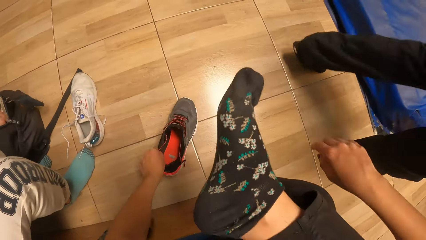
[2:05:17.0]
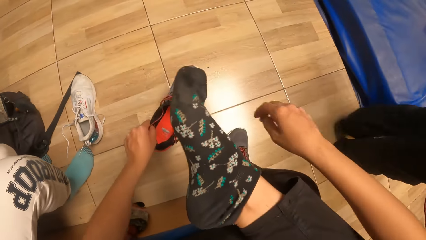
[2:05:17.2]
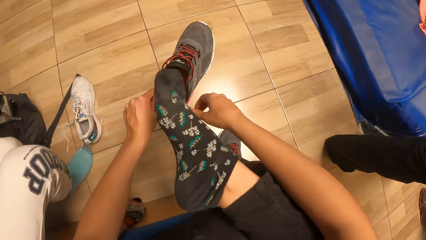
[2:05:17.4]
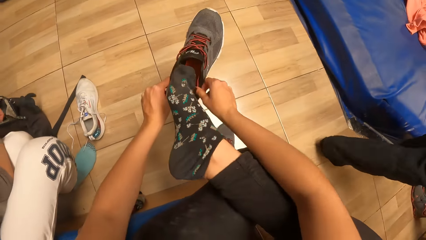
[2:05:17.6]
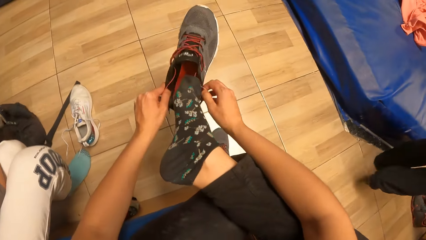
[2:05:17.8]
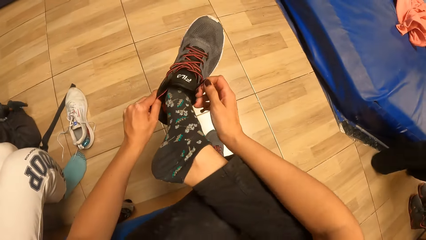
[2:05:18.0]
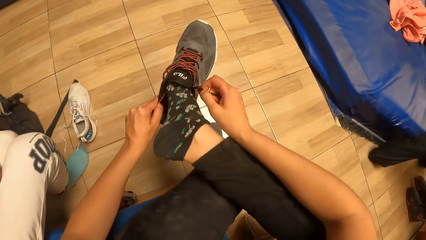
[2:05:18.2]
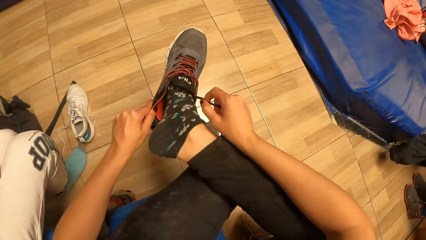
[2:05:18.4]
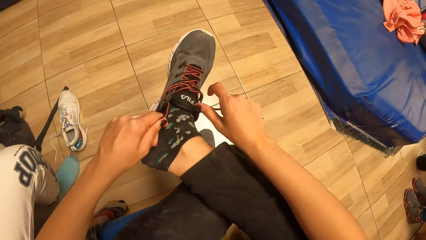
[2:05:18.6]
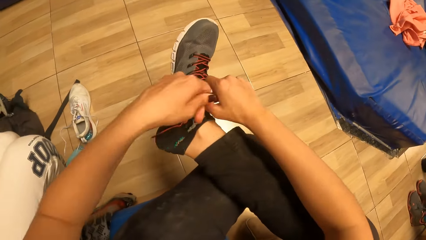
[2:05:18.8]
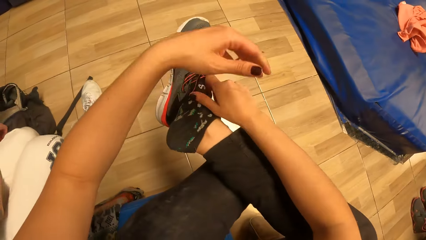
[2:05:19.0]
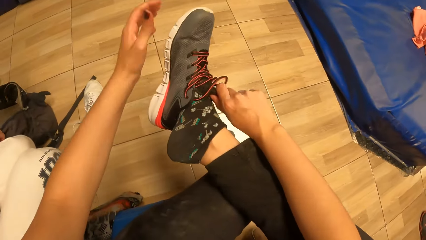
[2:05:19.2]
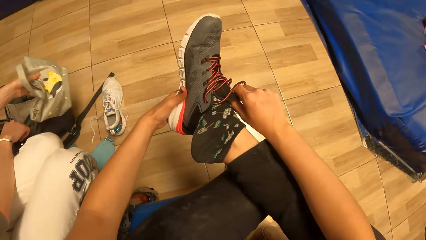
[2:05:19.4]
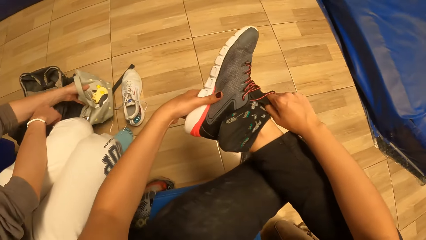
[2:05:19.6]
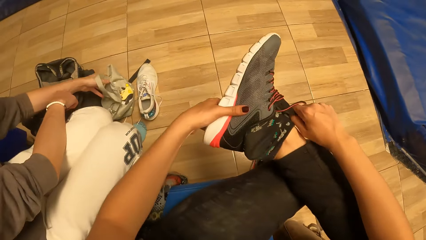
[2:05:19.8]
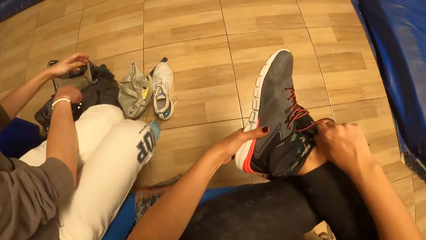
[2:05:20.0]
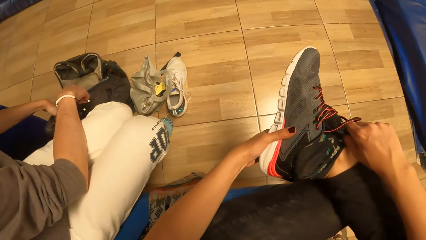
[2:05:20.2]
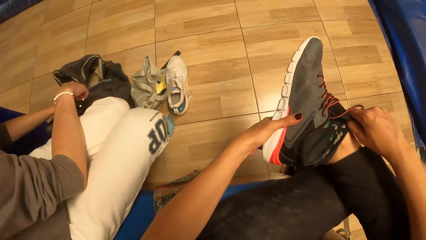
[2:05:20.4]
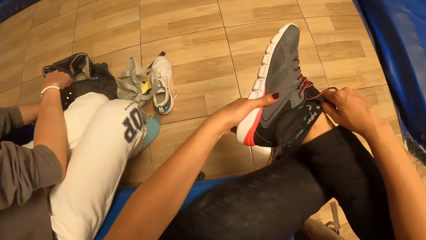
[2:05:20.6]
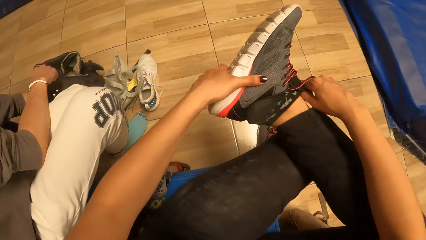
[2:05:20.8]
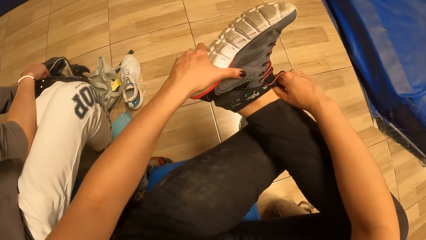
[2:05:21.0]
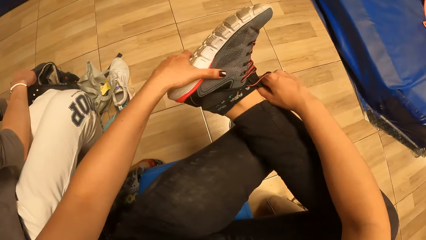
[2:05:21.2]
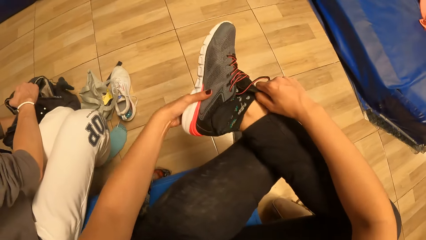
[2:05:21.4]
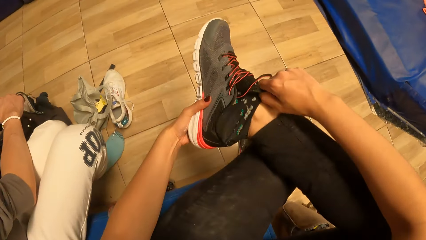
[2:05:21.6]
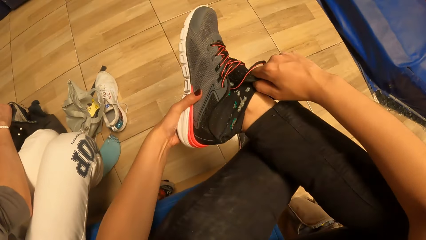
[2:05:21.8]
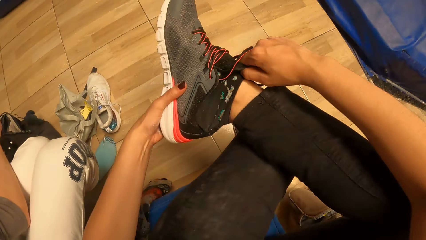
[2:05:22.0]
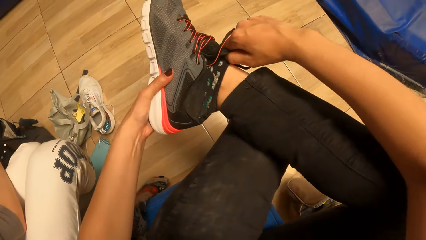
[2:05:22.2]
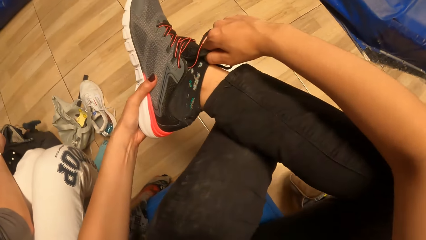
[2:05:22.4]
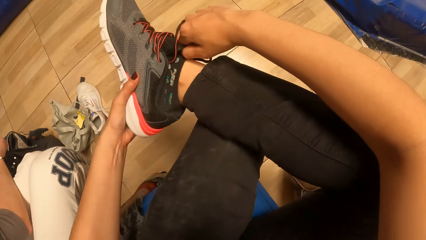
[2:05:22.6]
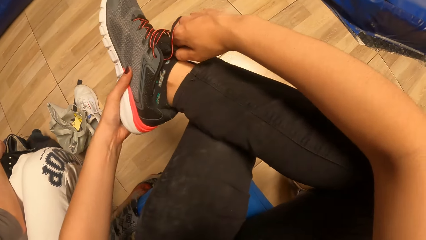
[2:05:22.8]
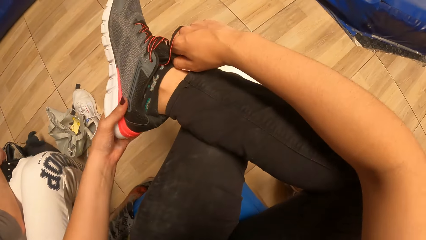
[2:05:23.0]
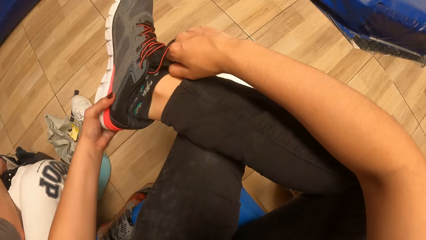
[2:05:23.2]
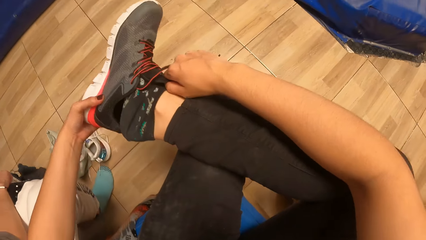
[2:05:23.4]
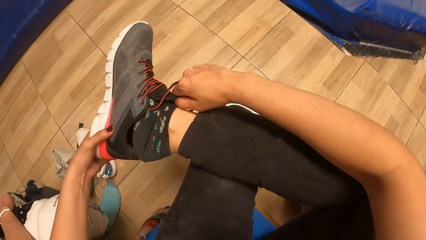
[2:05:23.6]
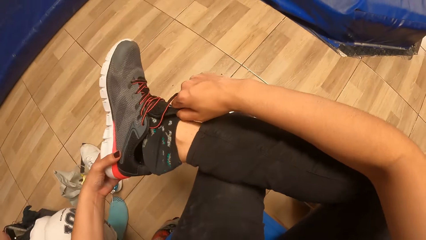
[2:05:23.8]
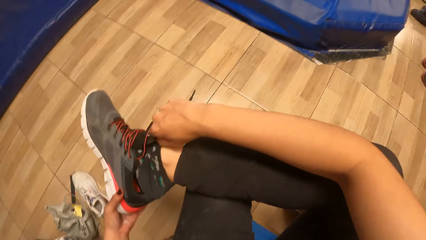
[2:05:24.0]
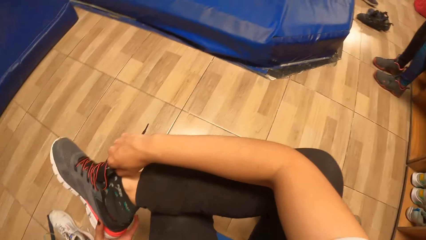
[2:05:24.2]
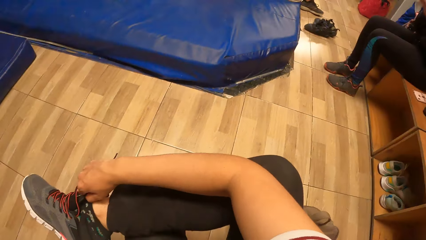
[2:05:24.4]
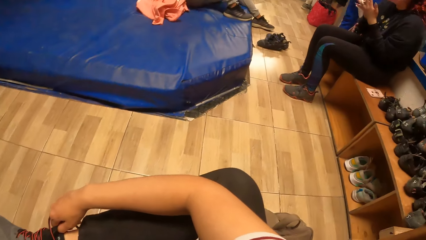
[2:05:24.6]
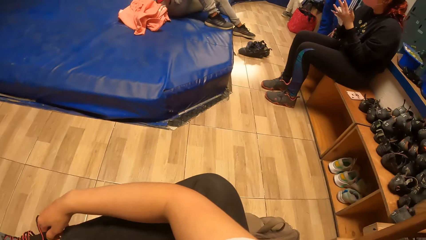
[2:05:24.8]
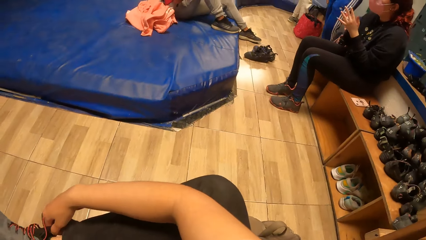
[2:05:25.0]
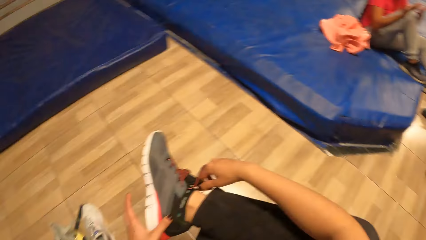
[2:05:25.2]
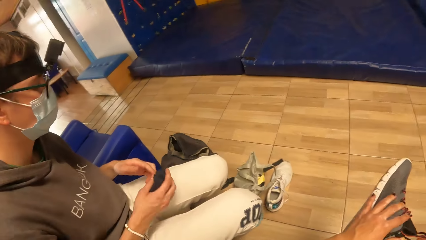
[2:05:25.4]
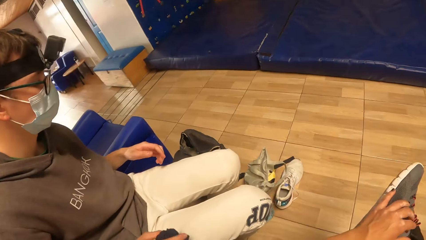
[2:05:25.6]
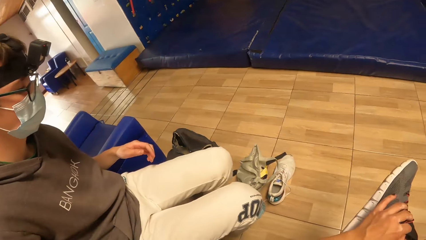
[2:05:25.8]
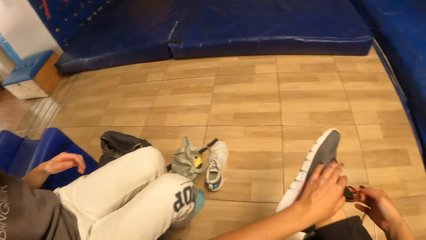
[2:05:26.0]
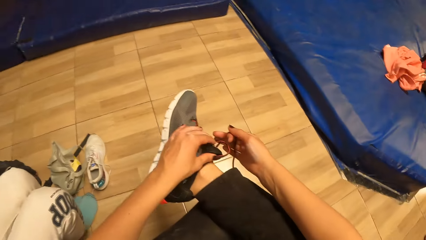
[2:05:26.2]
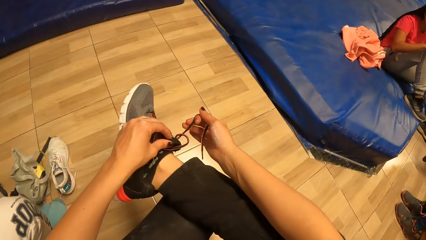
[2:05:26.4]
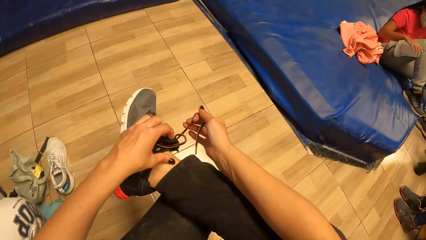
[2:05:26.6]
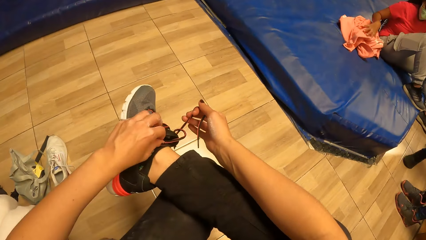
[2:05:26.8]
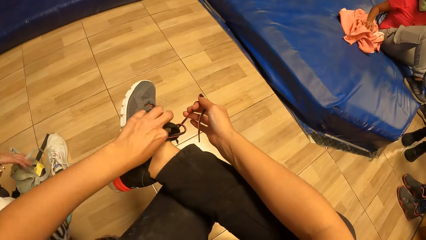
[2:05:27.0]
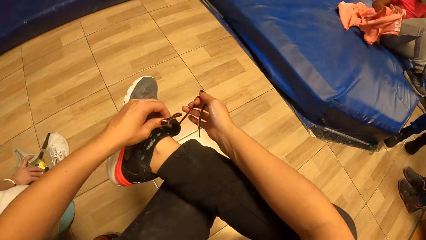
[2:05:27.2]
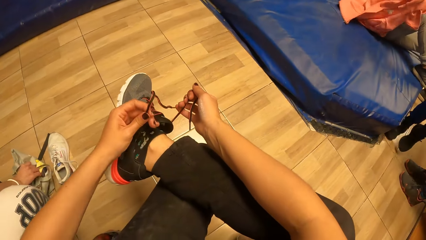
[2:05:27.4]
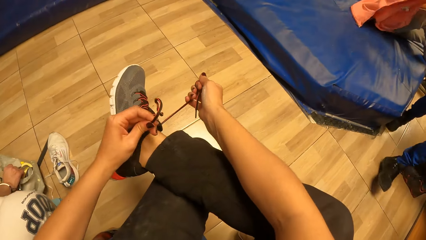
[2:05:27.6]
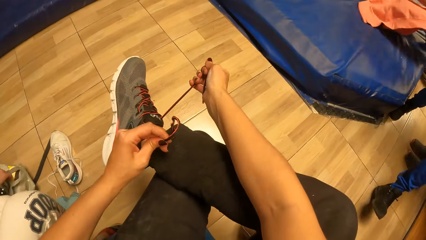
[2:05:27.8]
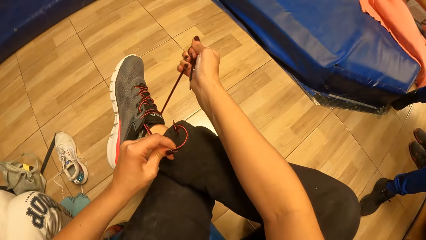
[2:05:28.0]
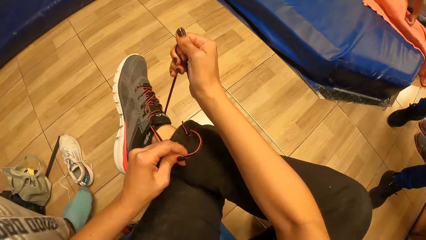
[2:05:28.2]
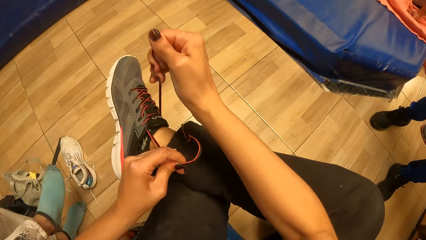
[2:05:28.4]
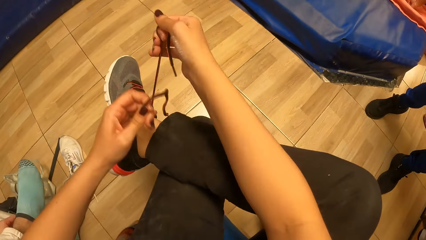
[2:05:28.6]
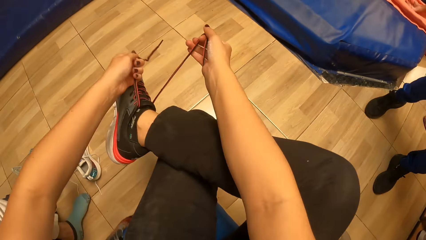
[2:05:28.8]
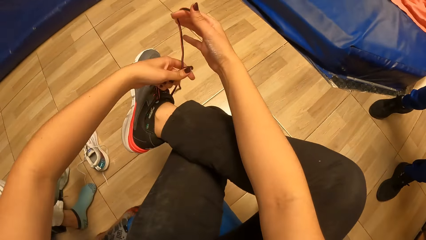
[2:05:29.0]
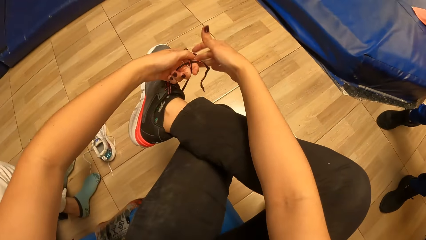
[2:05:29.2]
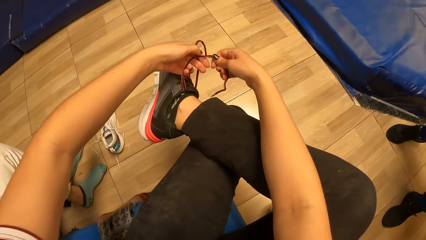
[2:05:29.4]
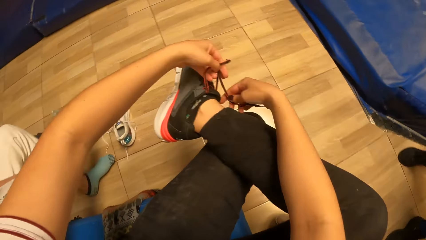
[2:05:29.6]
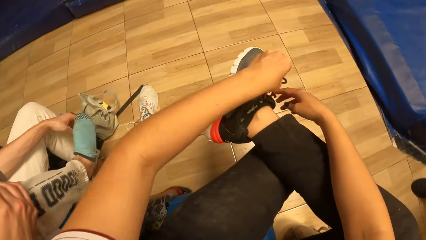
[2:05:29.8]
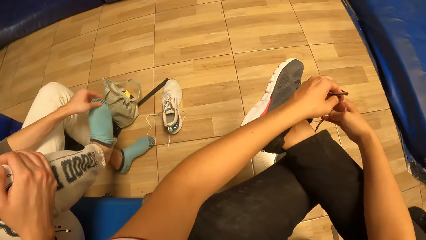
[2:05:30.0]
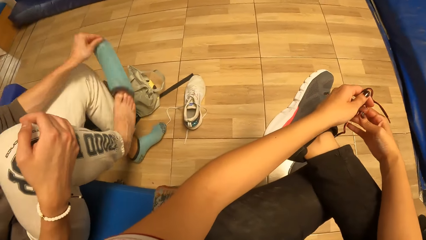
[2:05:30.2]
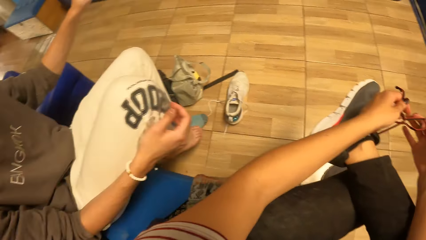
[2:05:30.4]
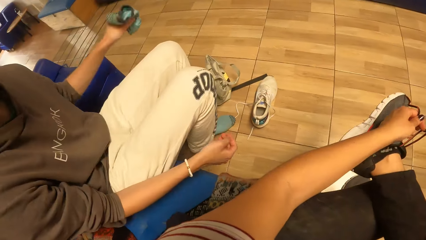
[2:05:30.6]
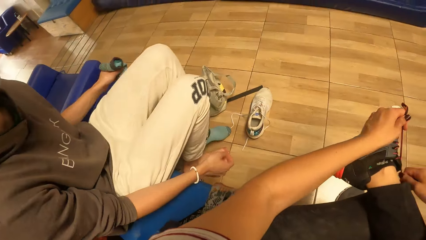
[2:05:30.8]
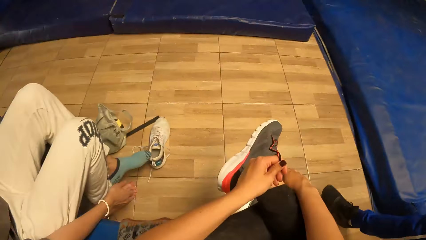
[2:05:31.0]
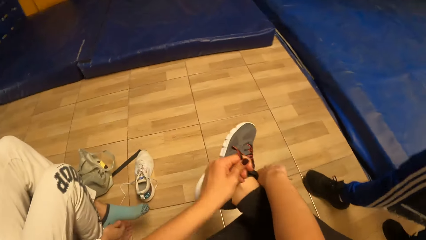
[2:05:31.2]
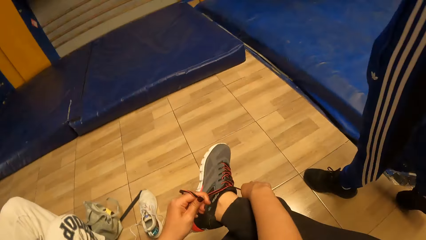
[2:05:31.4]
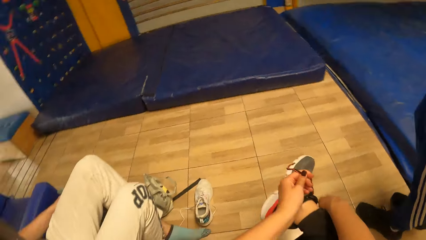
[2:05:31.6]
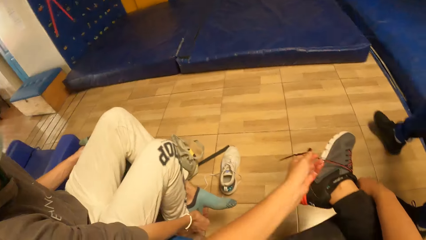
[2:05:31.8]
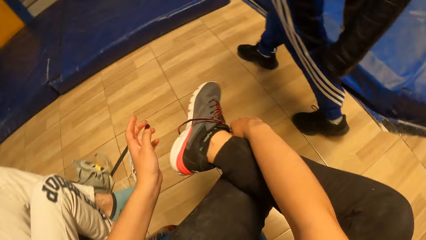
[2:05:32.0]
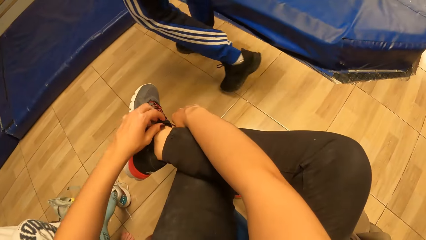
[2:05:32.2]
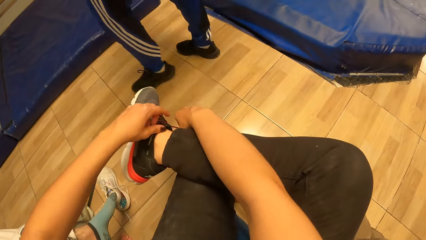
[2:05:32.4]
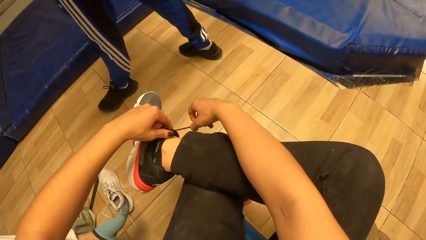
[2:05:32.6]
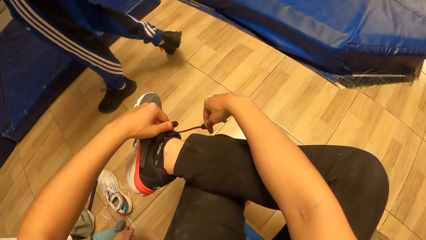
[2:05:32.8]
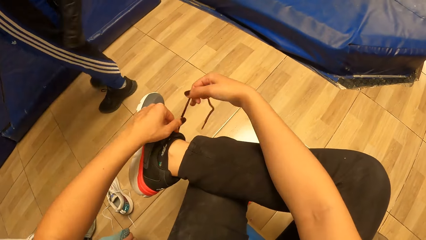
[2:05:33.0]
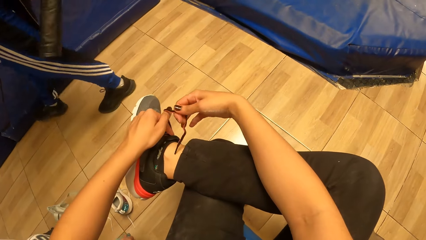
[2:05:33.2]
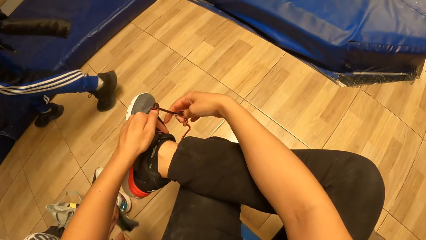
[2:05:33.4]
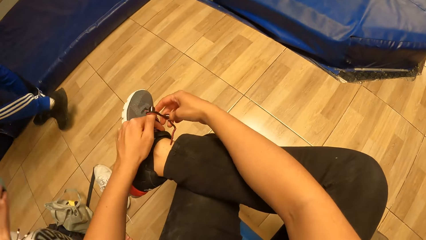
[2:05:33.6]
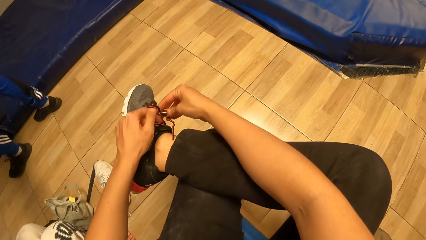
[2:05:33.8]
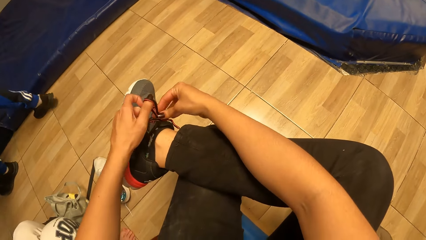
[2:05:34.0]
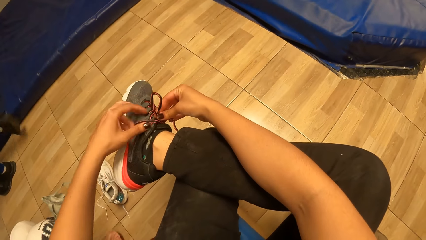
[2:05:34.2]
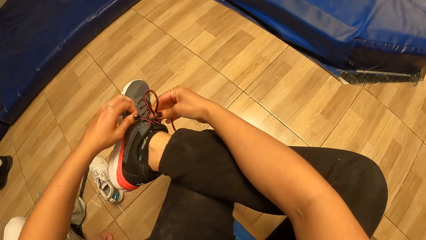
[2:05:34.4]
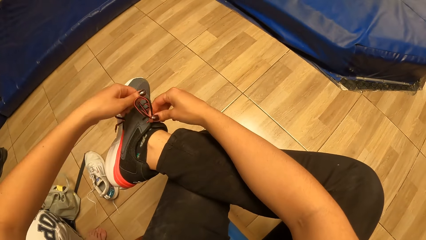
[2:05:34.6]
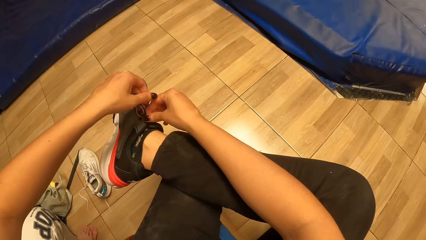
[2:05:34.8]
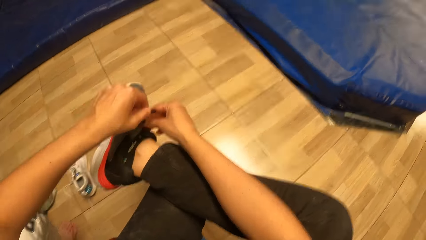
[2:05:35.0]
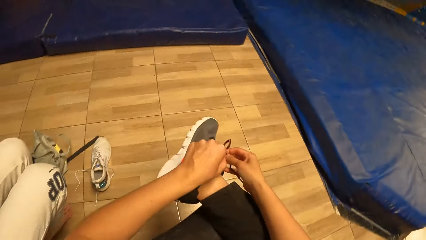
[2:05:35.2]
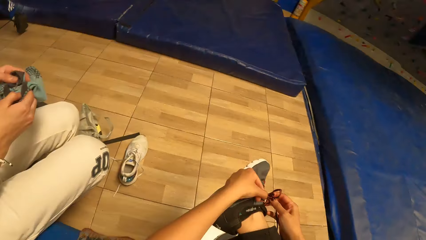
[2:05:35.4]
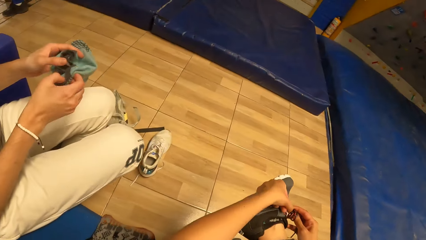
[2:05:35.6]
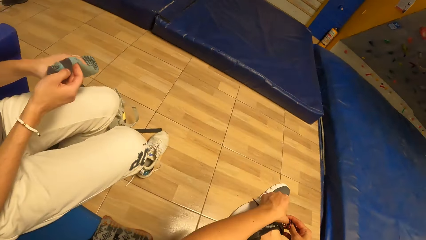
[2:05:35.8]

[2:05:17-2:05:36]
The camera wearer picks the shoe from the floor with her left hand. She holds the shoe with both hands. She wears the shoe in her hands on her right foot. The man drops the grey bag in his left hand on the floor. He dips his left hand in the bag on the floor. The camera wearer ties the lace of the shoe with both hands. The man shifts the bag on the floor with his right hand. He puts off a sock from his right leg with his left hand. He puts his right leg on the floor. He puts off a sock from his left leg with his right hand. The other man passes by the camera wearer and the first man.
